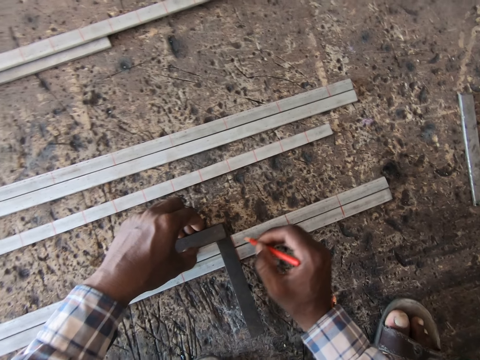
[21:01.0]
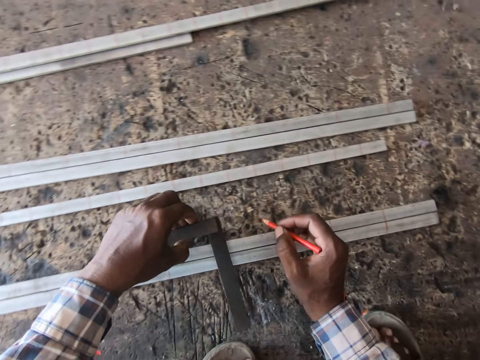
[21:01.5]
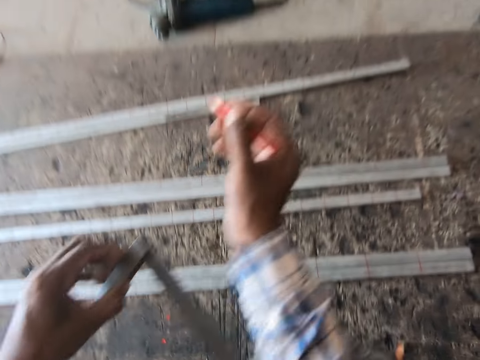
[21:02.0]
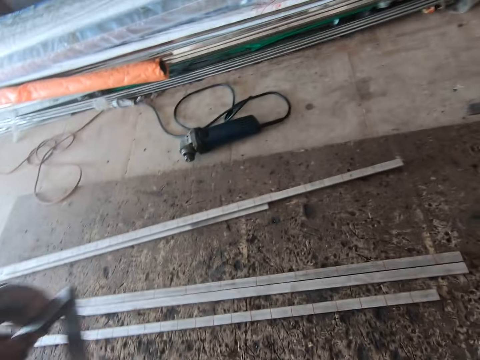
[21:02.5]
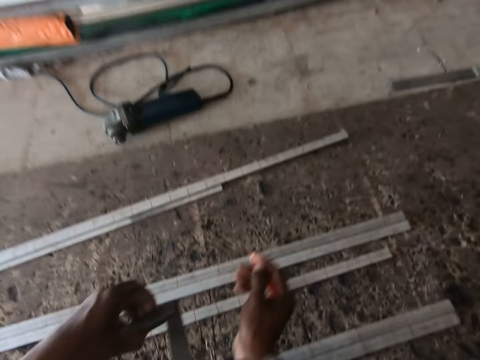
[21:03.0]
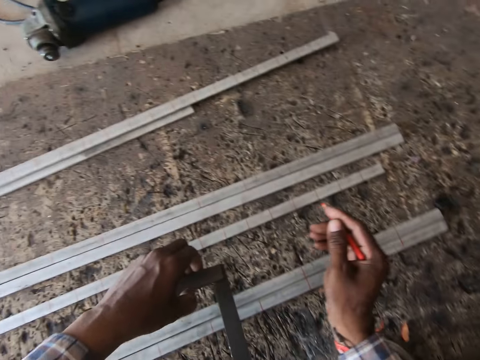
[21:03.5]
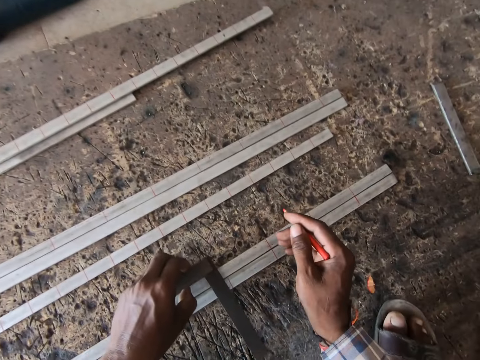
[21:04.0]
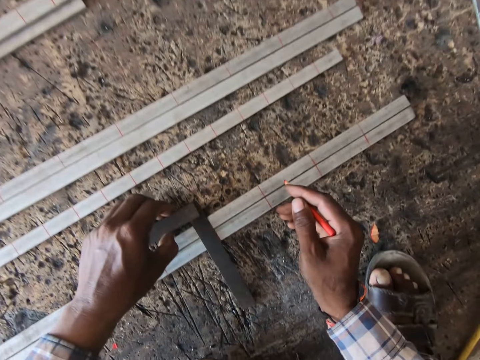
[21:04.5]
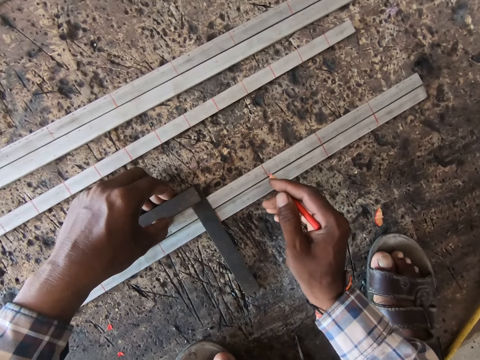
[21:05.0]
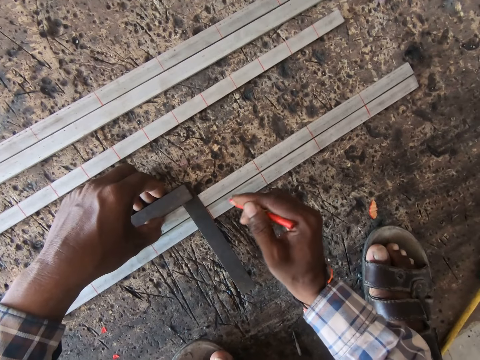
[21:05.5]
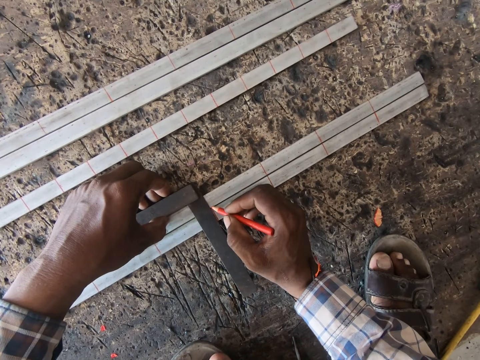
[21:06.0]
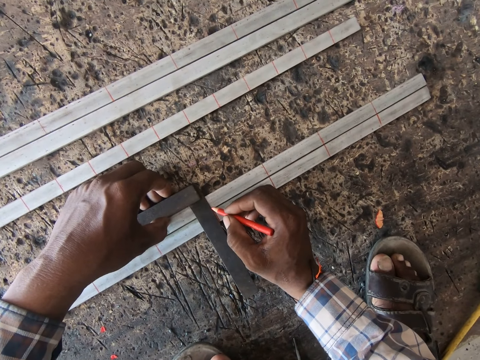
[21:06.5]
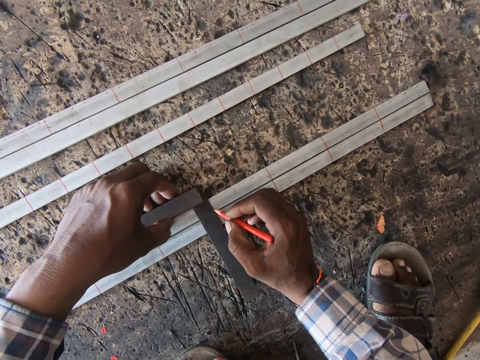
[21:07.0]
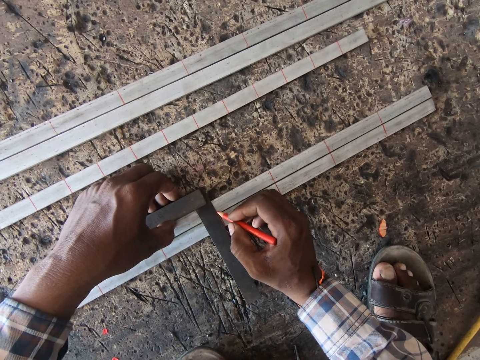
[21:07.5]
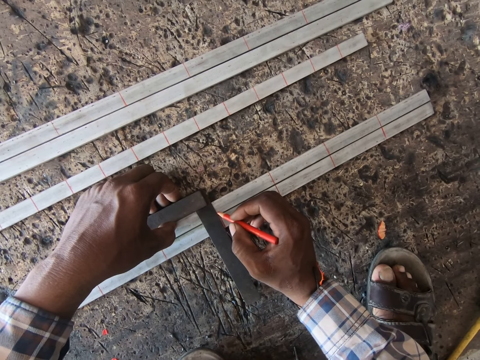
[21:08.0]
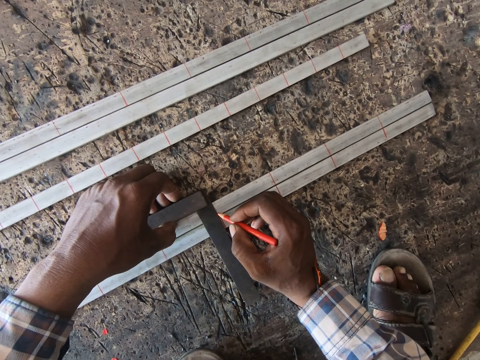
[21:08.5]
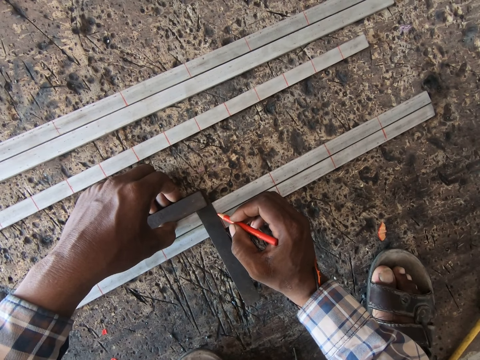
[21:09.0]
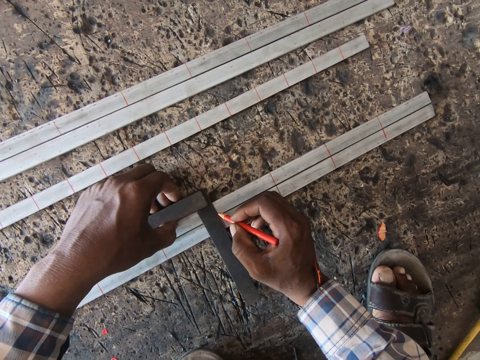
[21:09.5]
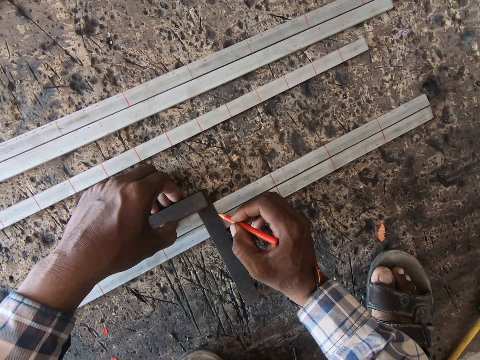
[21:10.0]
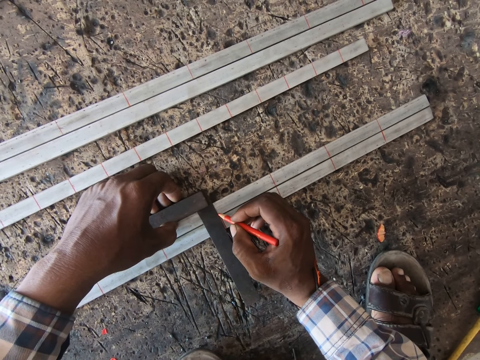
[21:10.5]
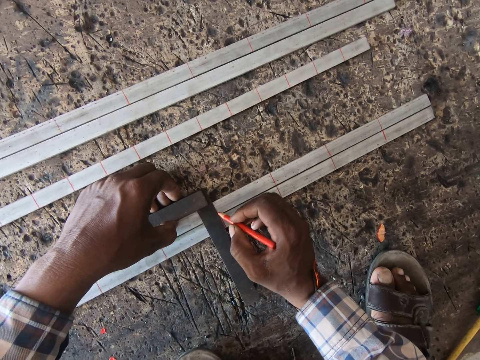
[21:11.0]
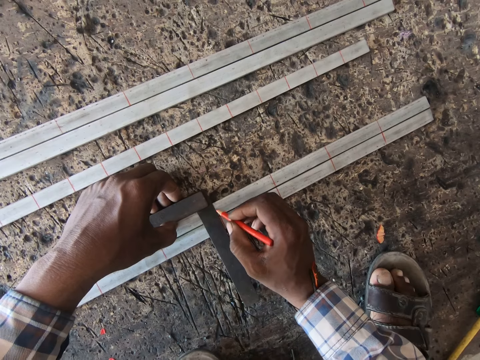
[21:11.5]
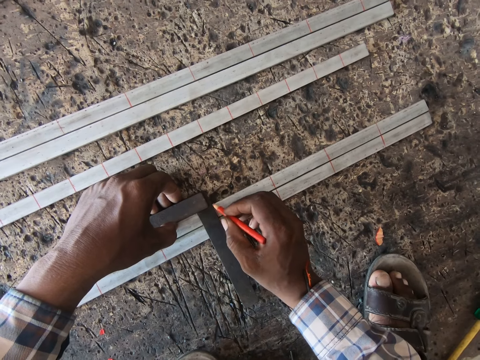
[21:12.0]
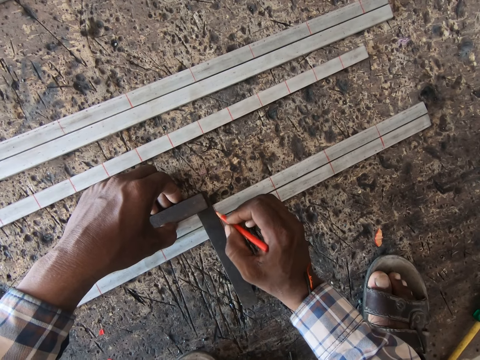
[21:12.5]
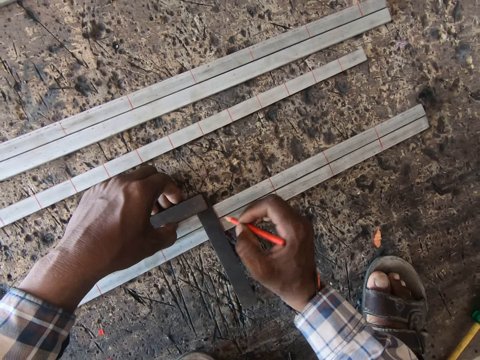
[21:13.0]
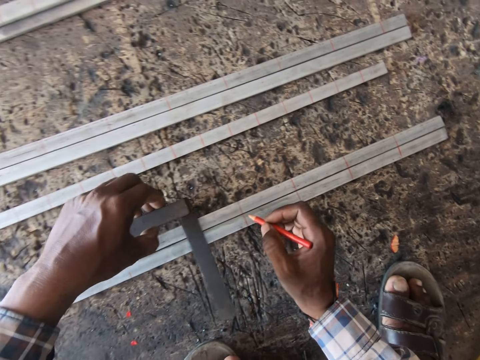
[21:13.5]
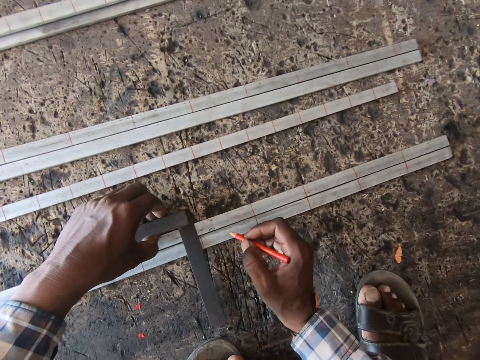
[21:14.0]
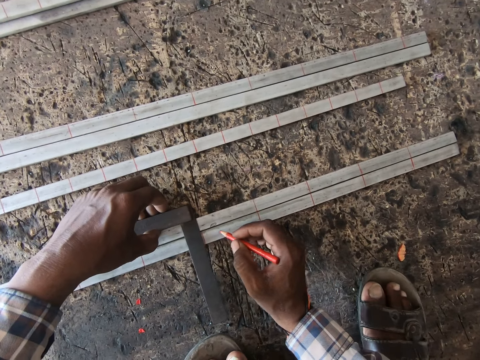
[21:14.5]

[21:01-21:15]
The camera wearer moves the try square on the metal rods with his left hand. He measures the metal rod with the try square tool. He marks the metal rods with the colored pencil in his right hand. He marks the metal rod with a color pen. He moves the try square on the metal rods with his left hand.

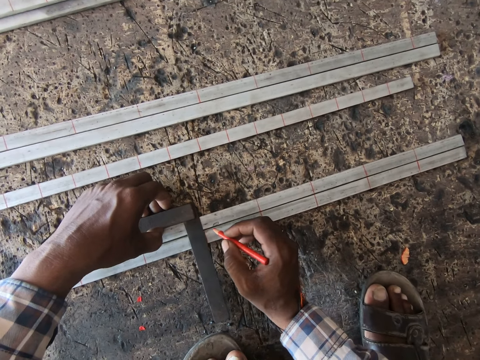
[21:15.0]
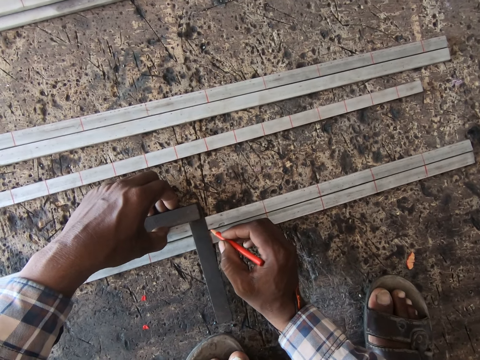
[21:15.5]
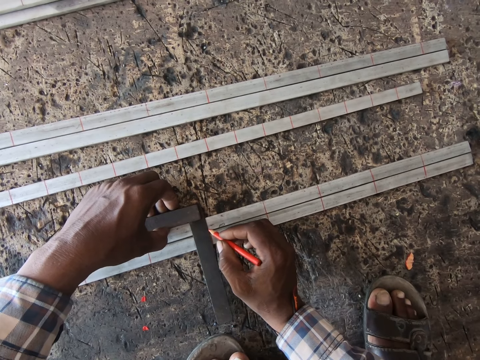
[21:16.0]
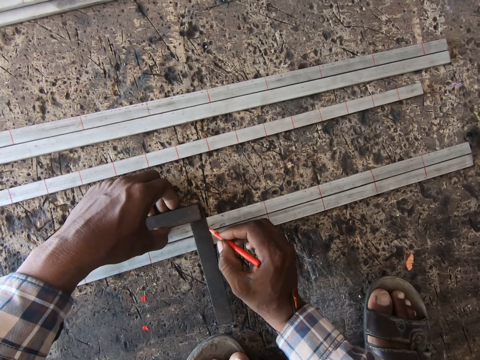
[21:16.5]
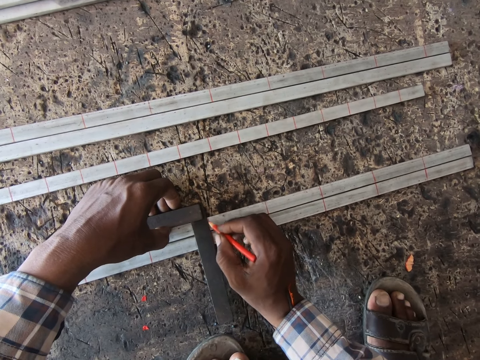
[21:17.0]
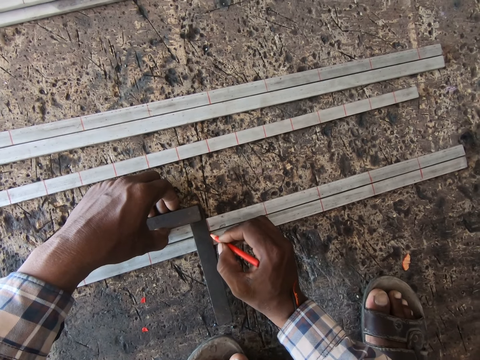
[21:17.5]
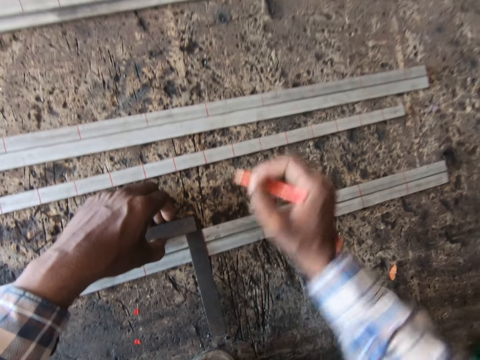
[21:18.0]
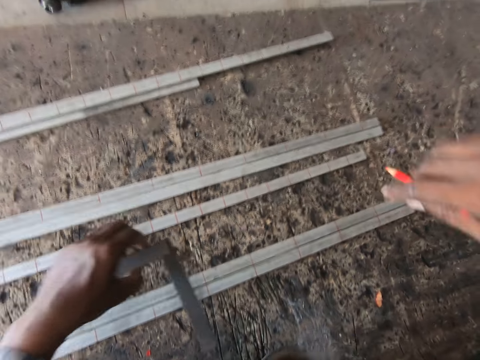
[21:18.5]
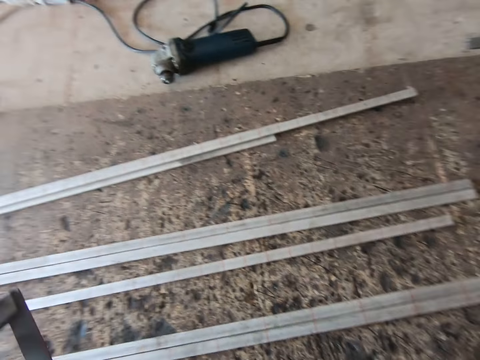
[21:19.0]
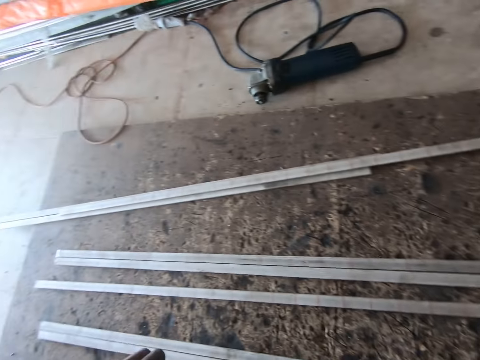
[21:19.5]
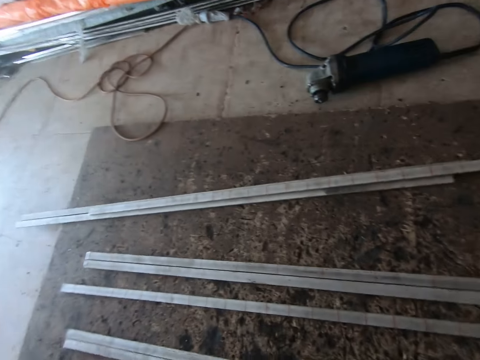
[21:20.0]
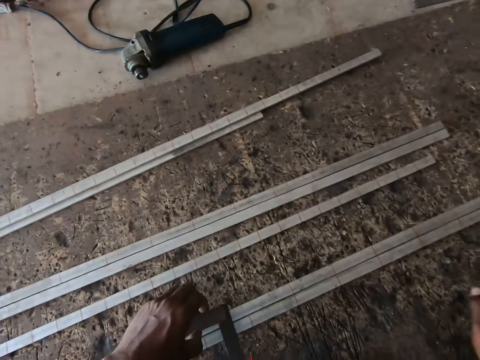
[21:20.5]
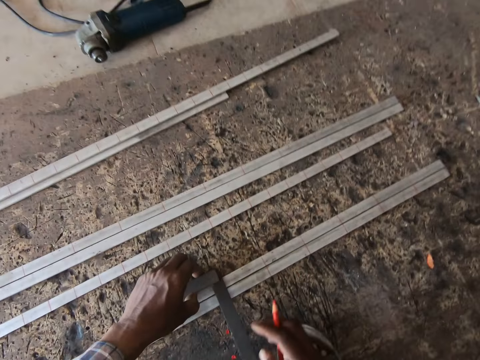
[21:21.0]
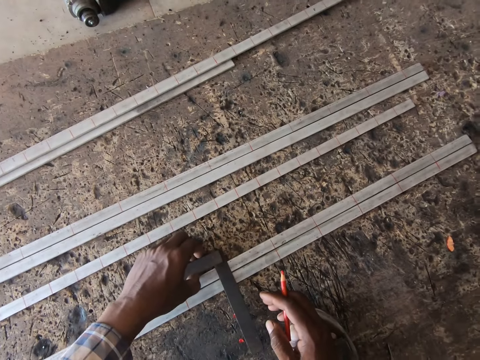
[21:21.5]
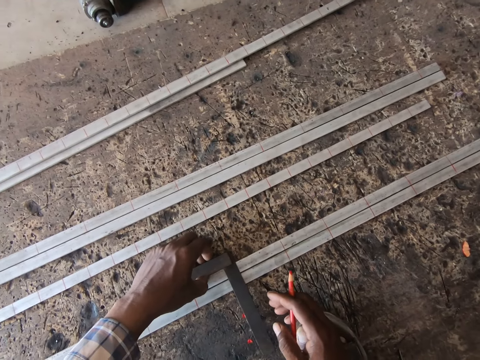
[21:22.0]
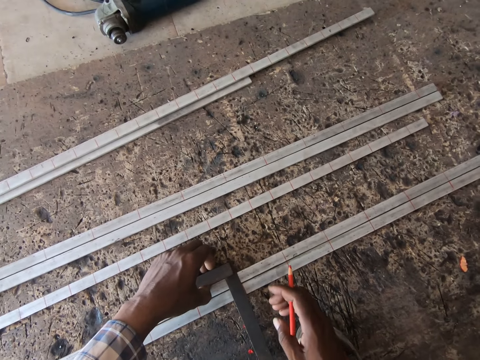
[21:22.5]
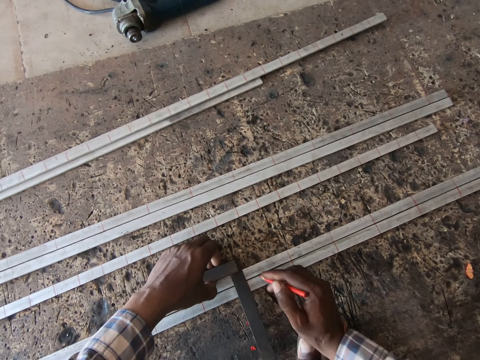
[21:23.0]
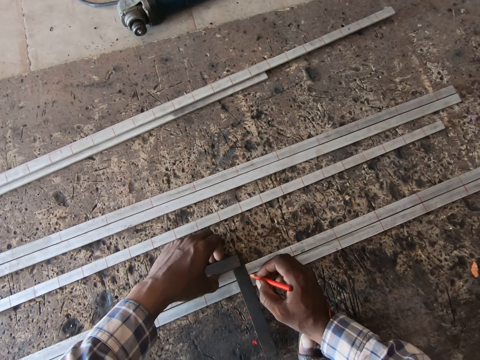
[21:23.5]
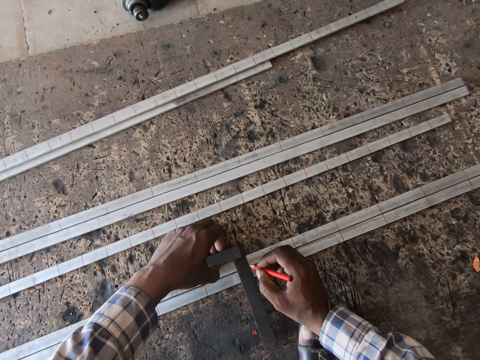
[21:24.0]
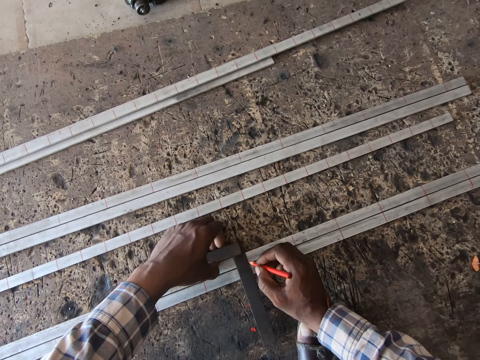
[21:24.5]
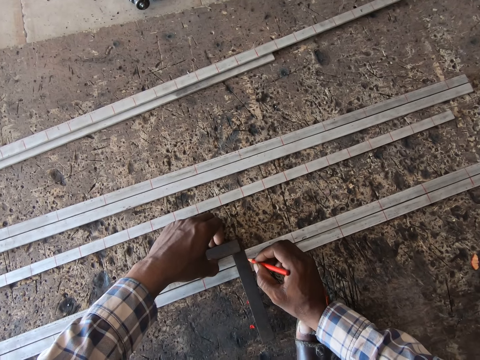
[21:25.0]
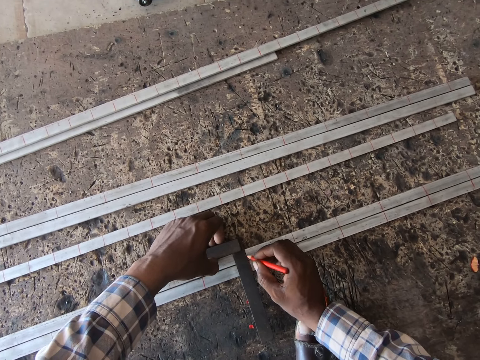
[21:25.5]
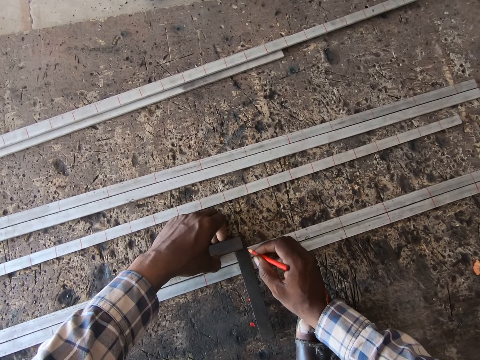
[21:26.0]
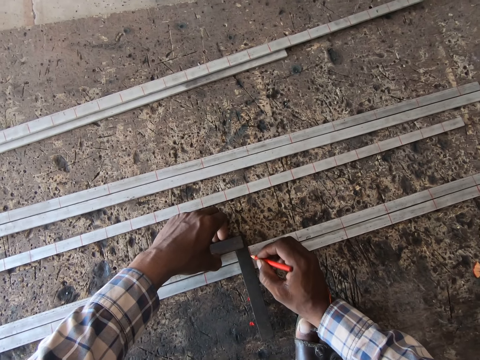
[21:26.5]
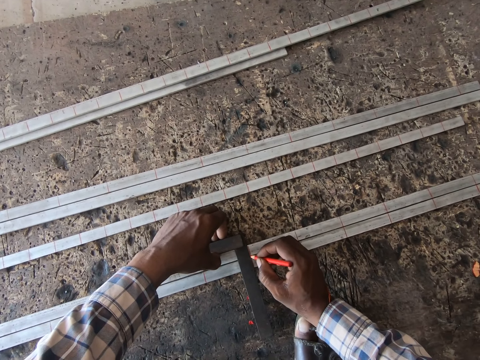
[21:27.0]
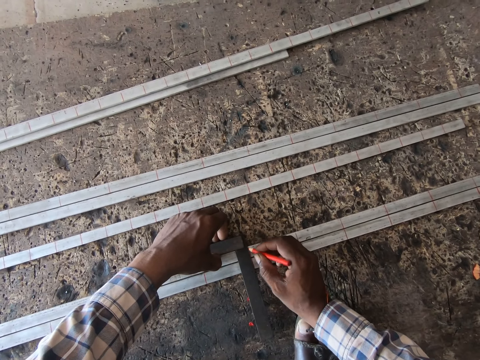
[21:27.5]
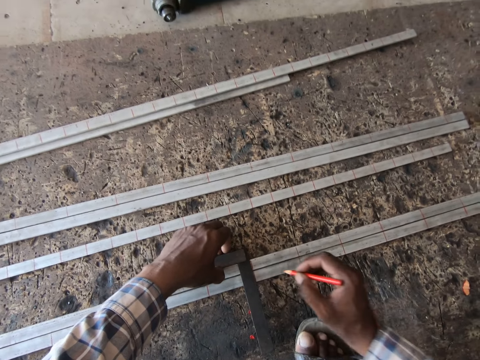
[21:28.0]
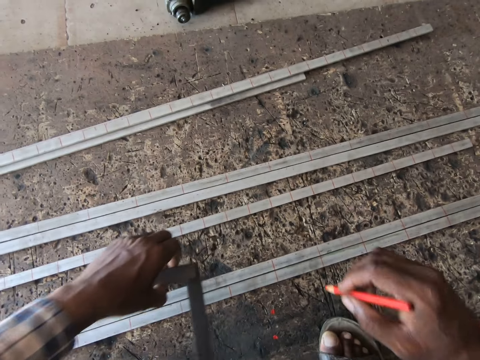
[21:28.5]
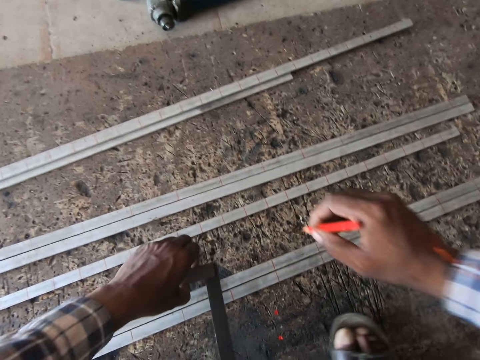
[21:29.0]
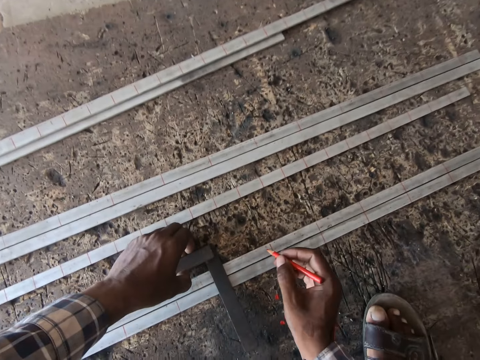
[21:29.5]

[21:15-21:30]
The camera wearer measures the metal rod with a try square tool. He marks the metal rods with the colored pencil in his right hand. He moves the try square on the metal rods with his left hand. He measures the metal rod with the try square tool. He marks the metal rods with the colored pencil in his right hand. He moves the try square on the metal rods with his left hand.
